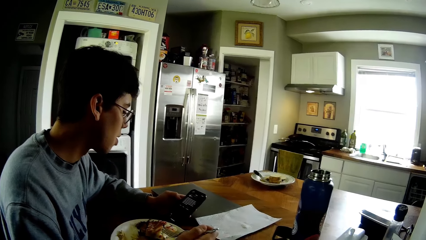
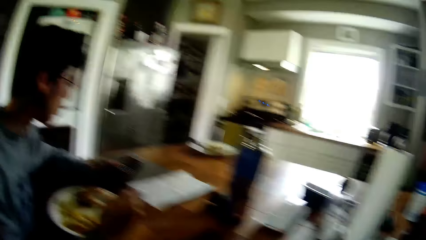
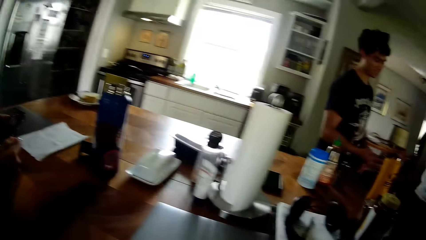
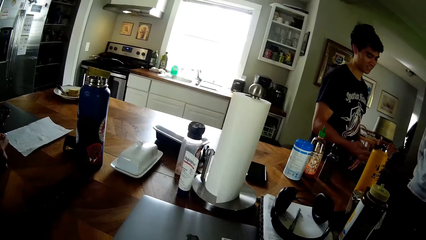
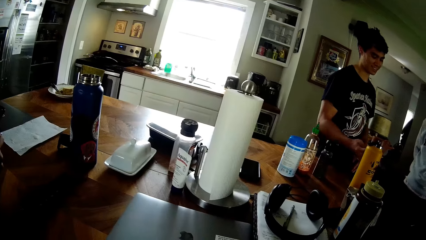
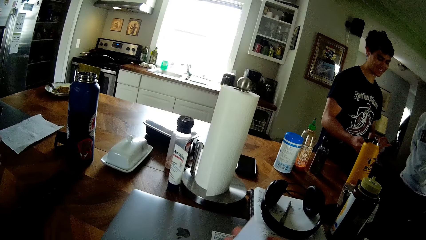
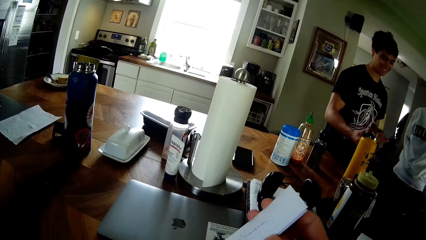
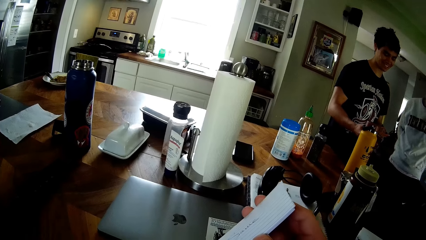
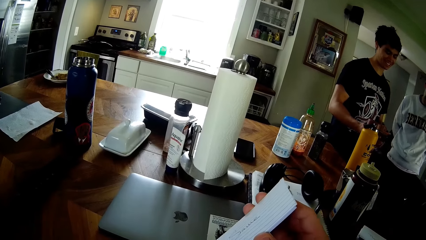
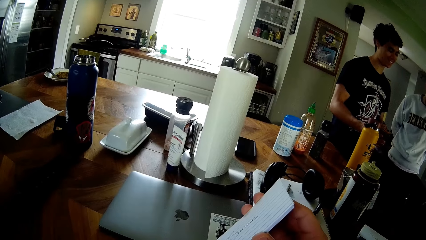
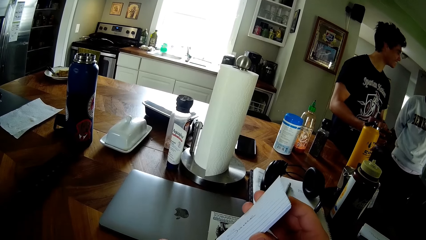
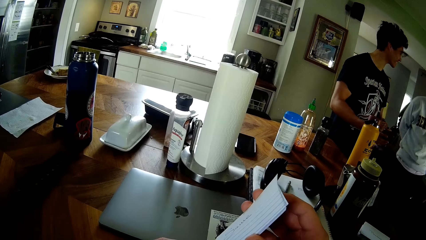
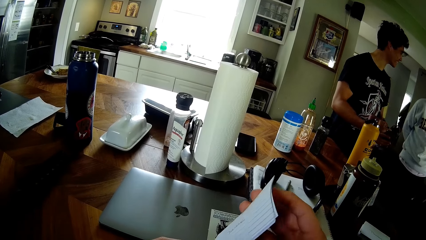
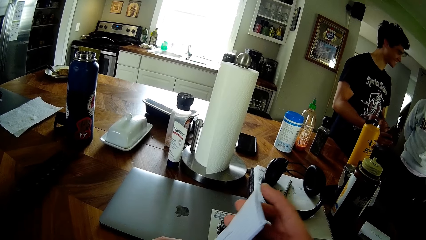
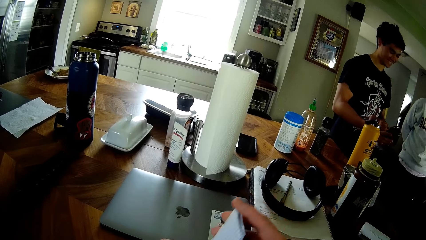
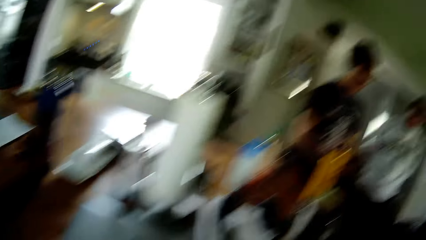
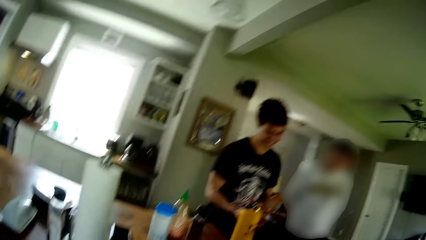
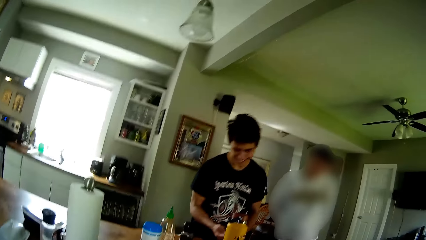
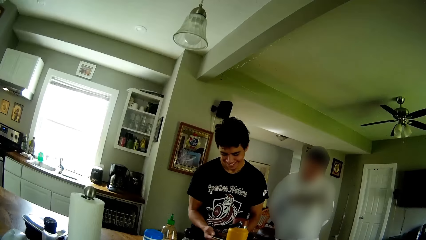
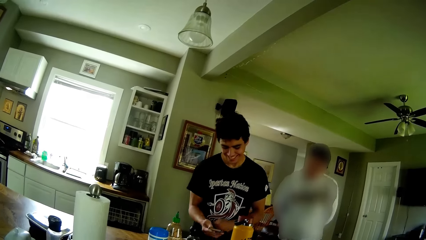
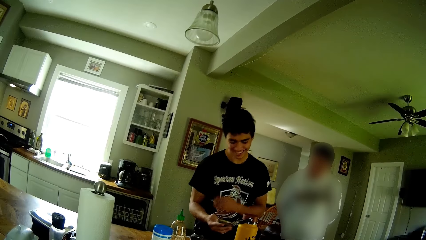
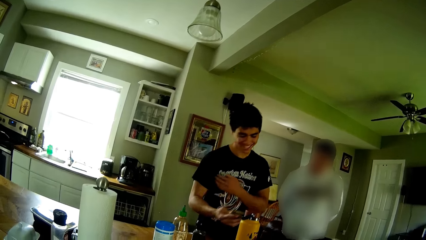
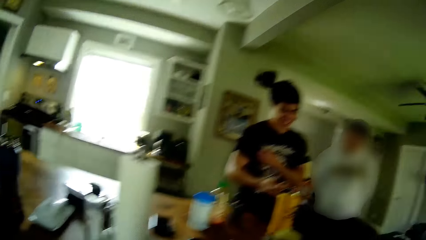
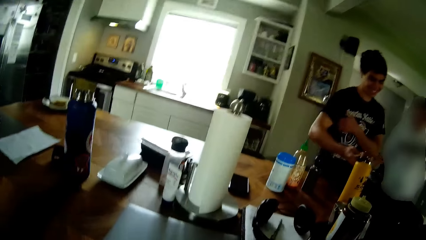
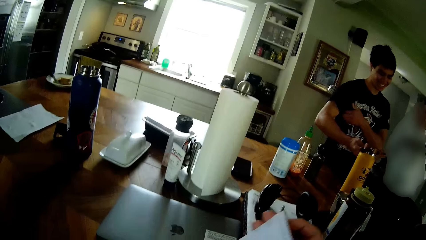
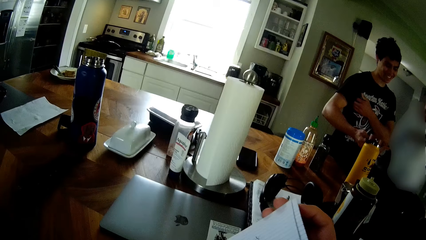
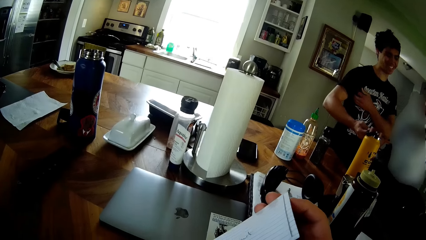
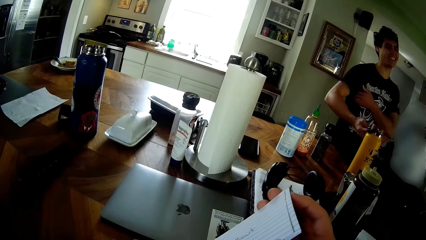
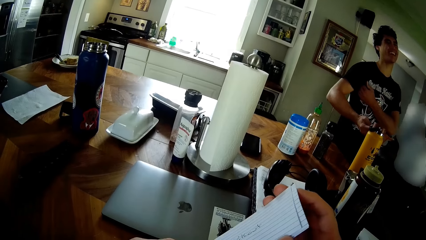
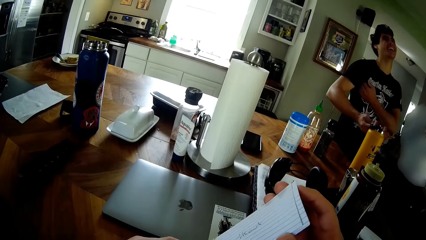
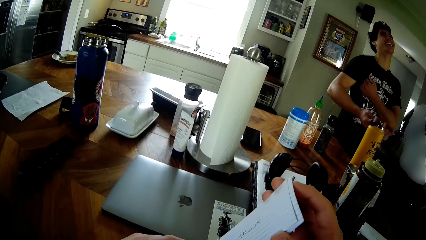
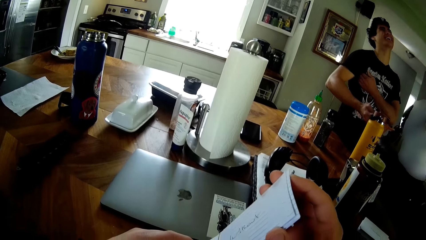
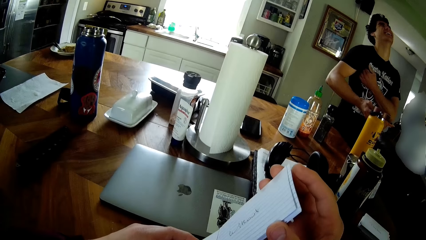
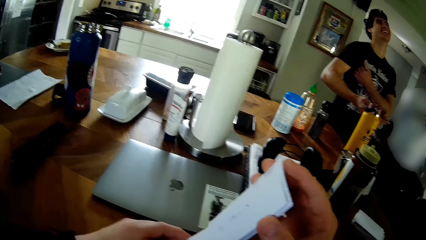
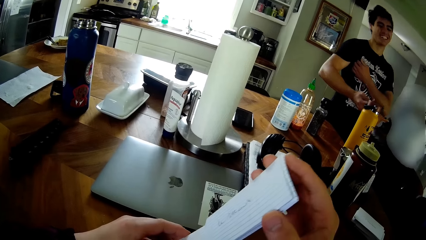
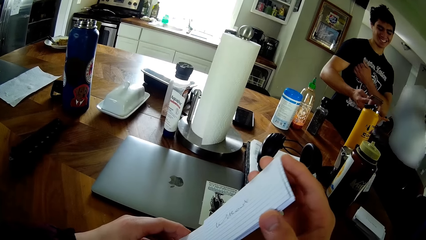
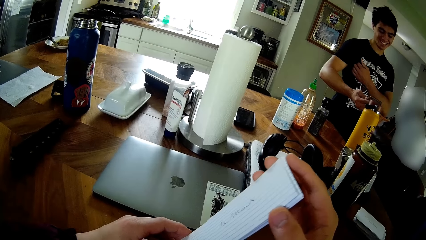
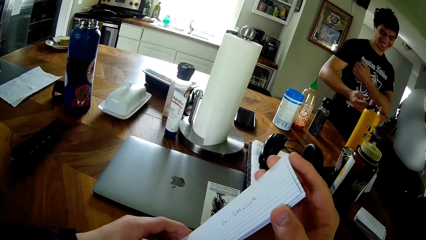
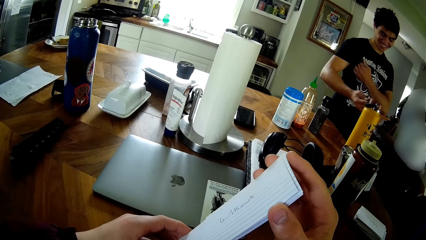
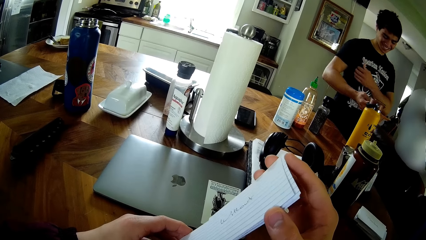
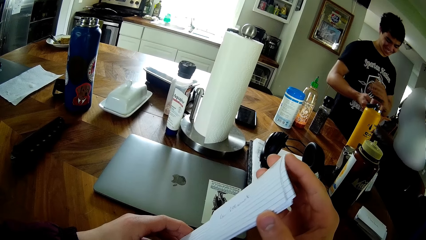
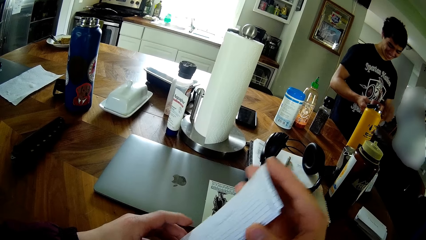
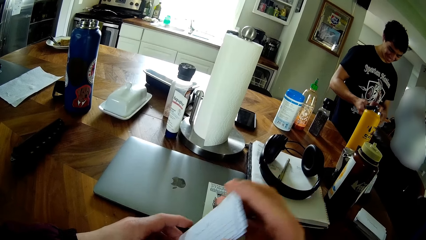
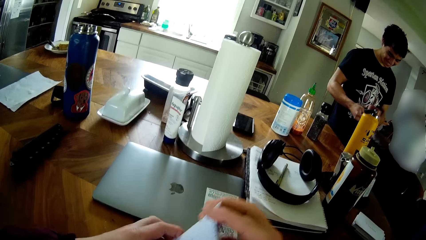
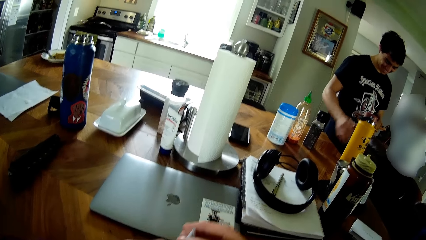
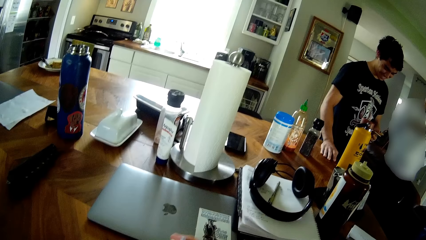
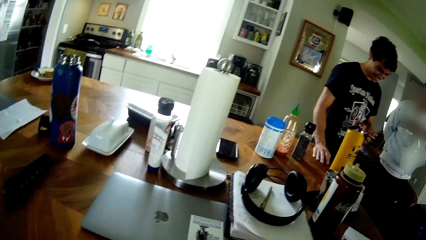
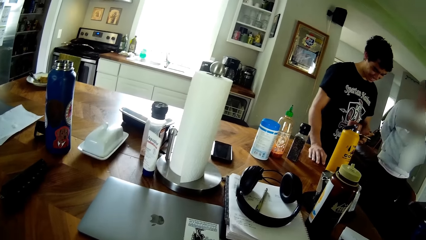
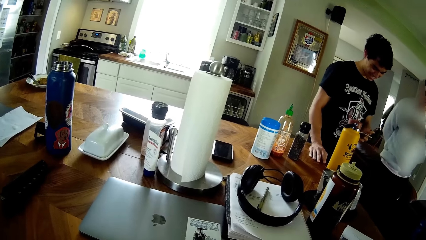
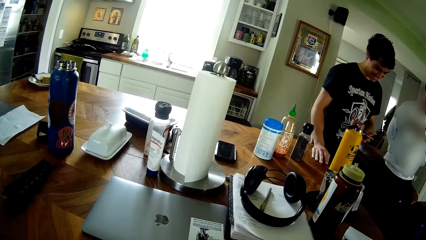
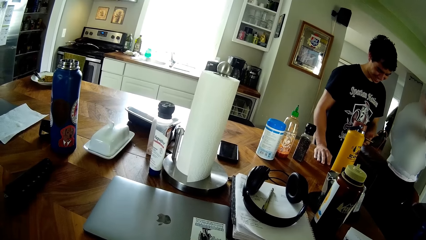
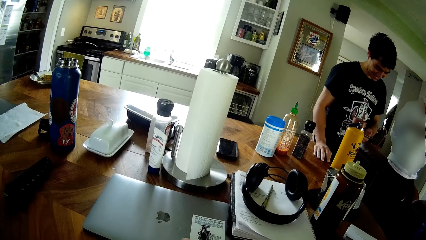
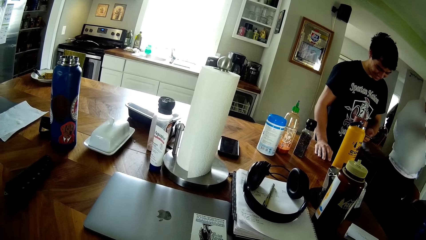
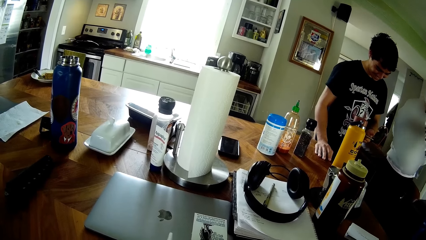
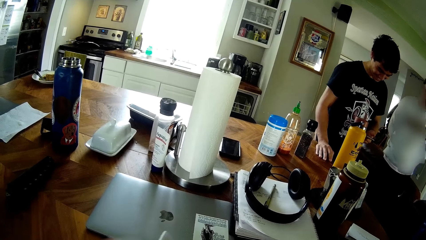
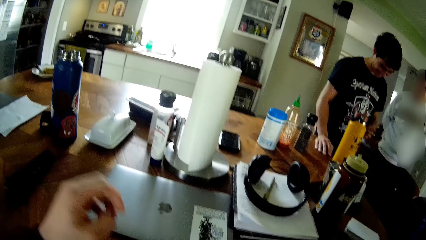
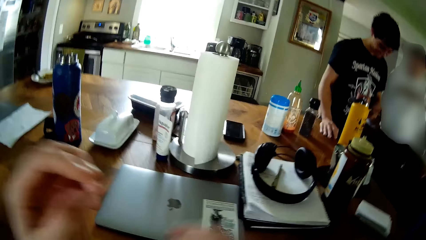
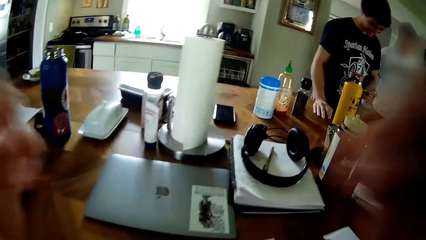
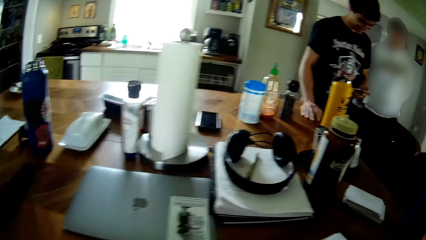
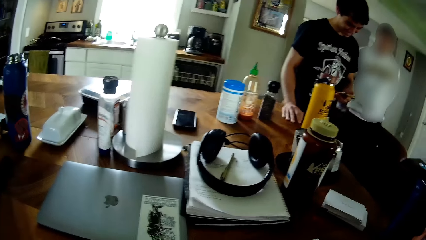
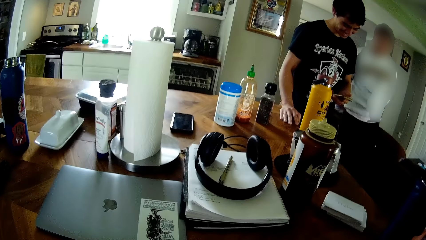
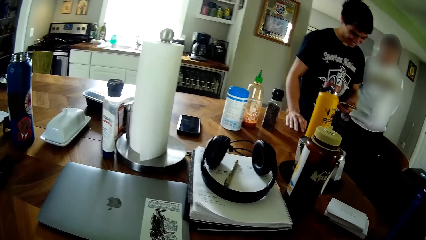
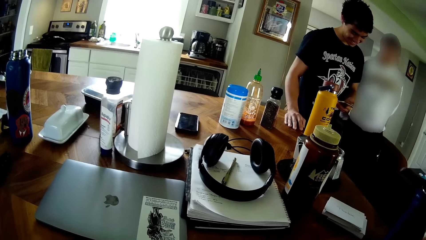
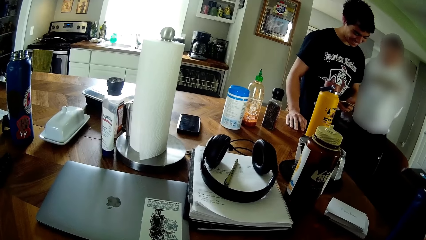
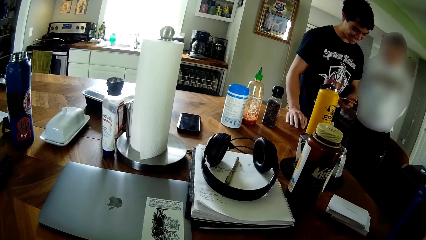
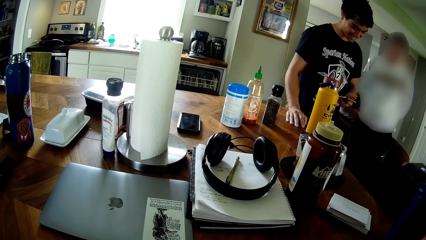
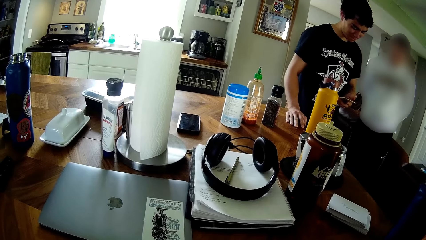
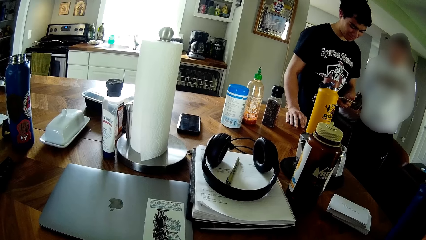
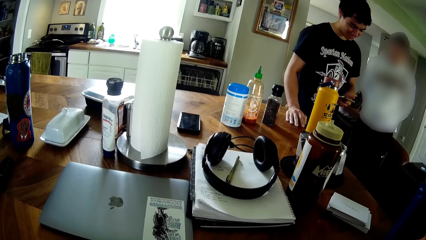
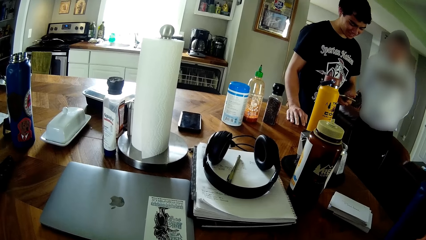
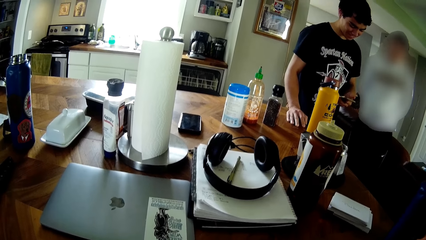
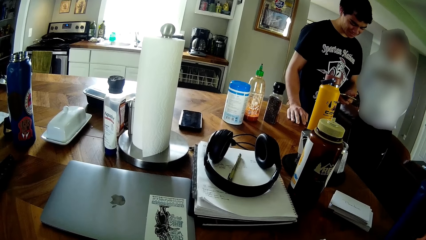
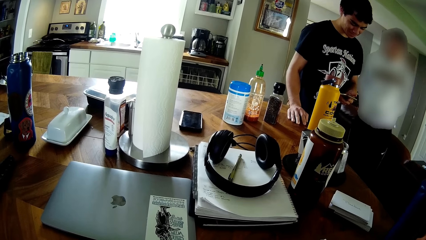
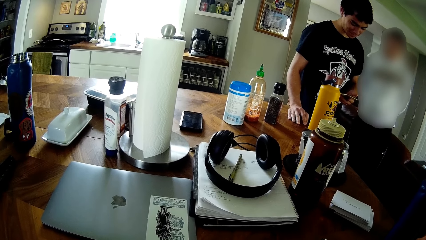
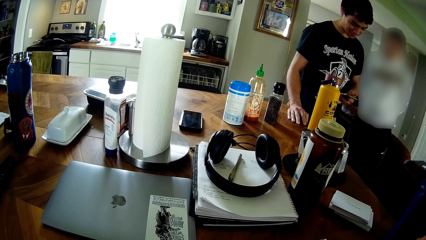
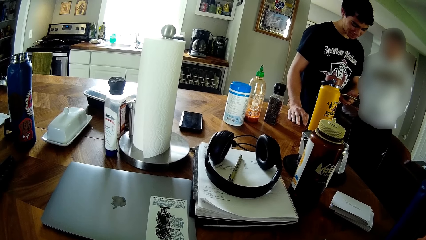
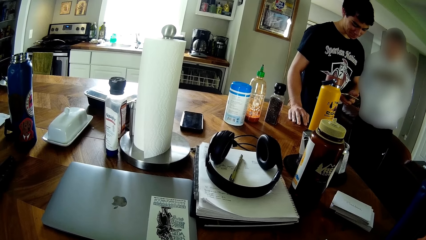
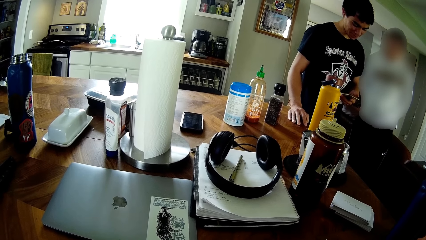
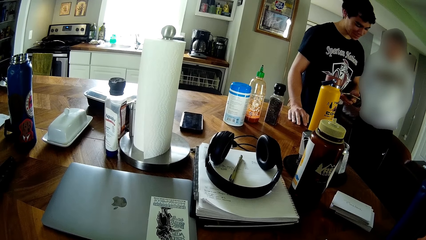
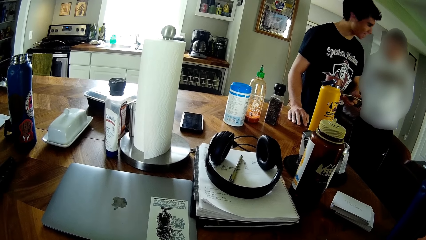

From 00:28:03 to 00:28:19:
A man converses with another man. The man shows the other man a clip from the phone in his right hand. The camera wearer holds papers. The man checks the phone with the other man. The man places his left hand on his chest. The man scratches his chest with his left hand. The camera wearer holds the papers. The man checks the phone with the other man. The camera wearer holds the papers. The man passes the phone from his right hand to his left hand. The man checks the phone with the other man. The man places his right hand on the table. The camera wearer looks around the house. The man checks the phone with the other man. The camera wearer raises his hands. He touches something. The man checks the phone with the other man.
